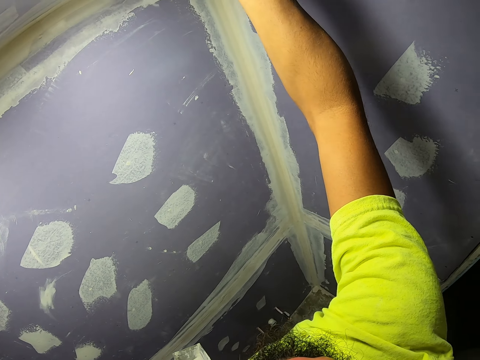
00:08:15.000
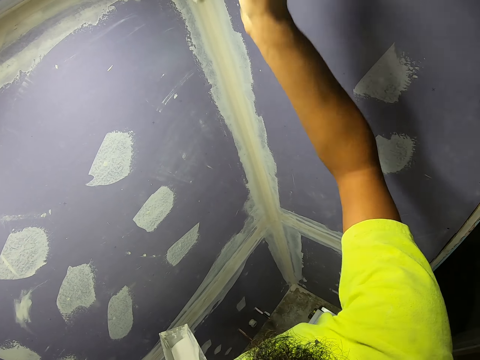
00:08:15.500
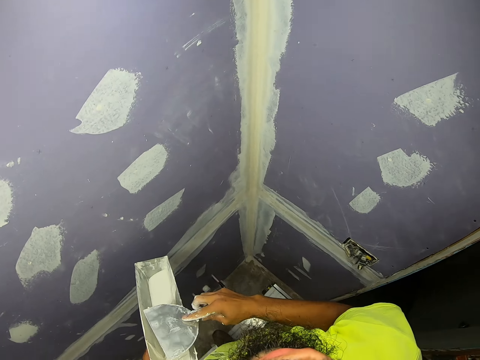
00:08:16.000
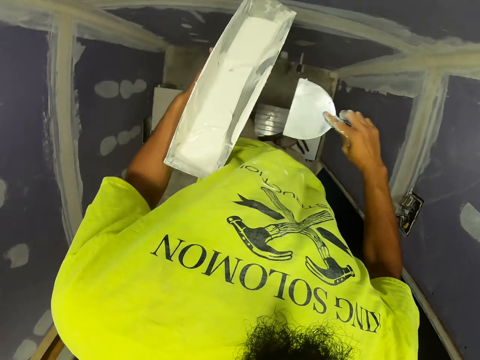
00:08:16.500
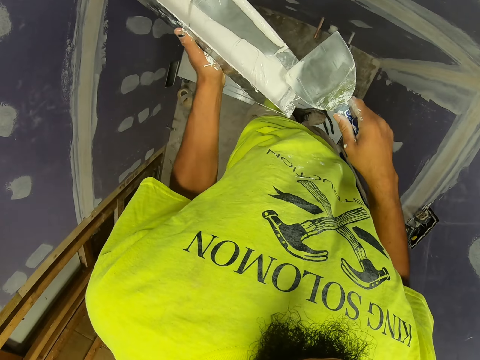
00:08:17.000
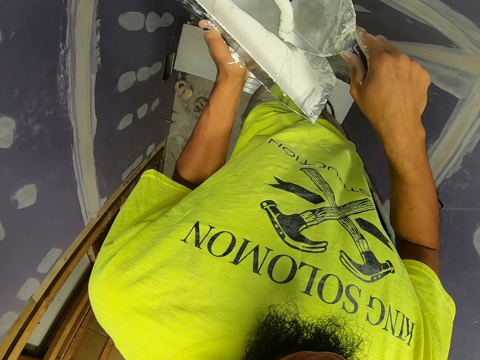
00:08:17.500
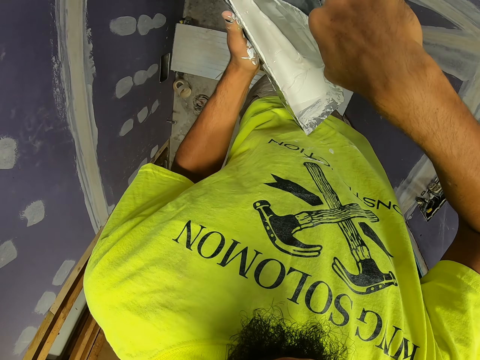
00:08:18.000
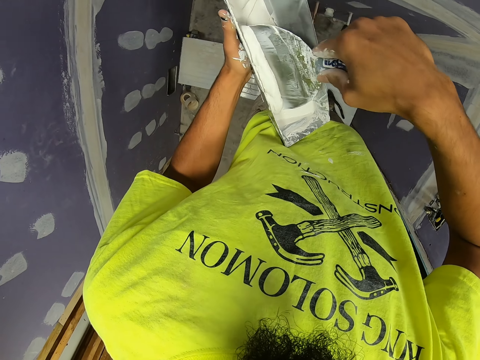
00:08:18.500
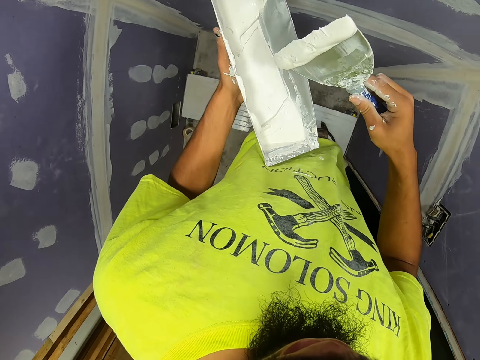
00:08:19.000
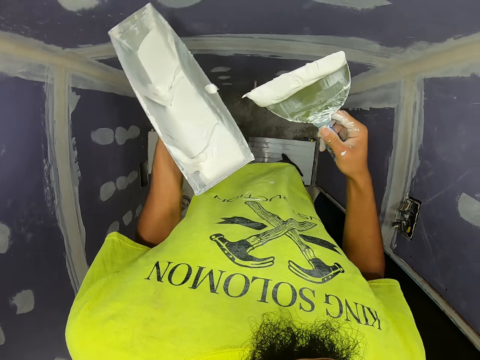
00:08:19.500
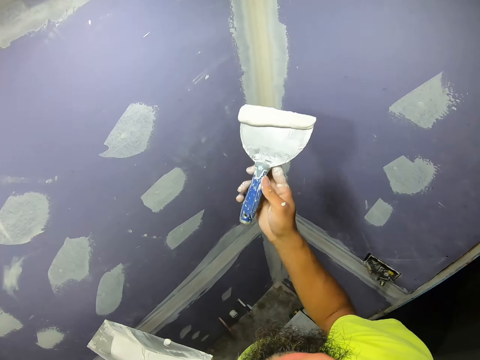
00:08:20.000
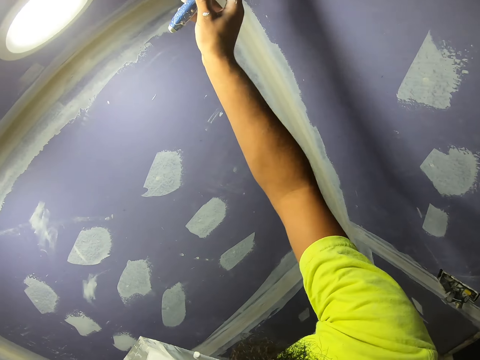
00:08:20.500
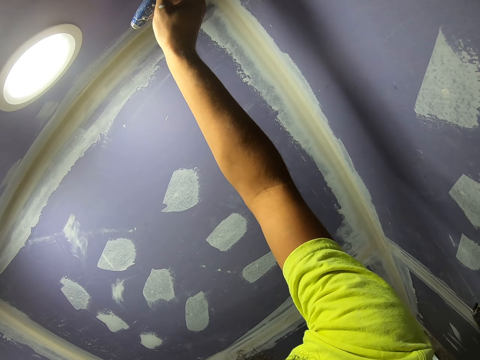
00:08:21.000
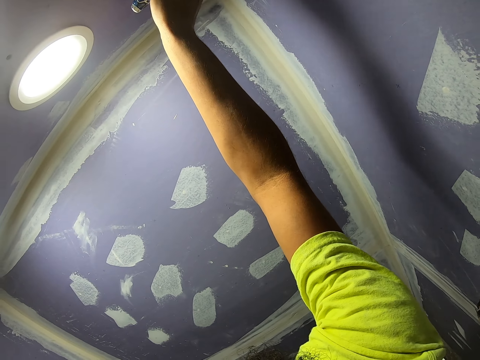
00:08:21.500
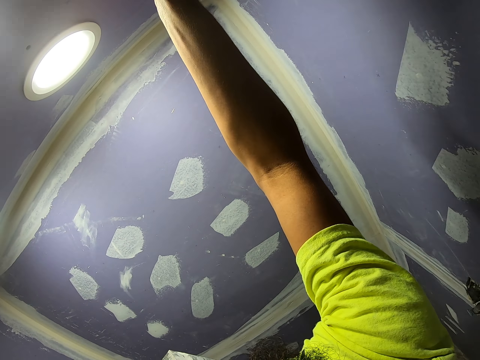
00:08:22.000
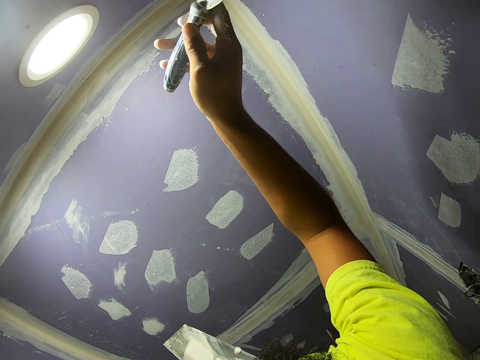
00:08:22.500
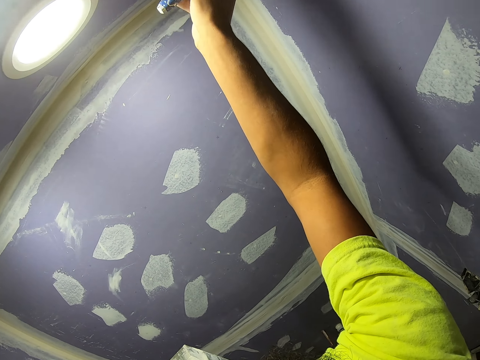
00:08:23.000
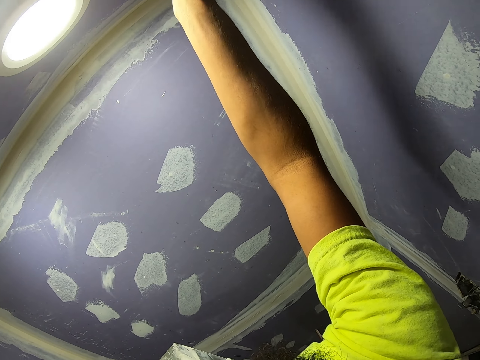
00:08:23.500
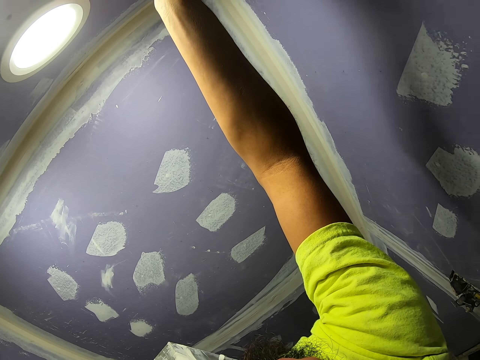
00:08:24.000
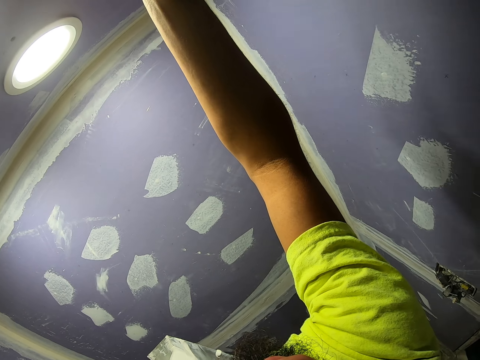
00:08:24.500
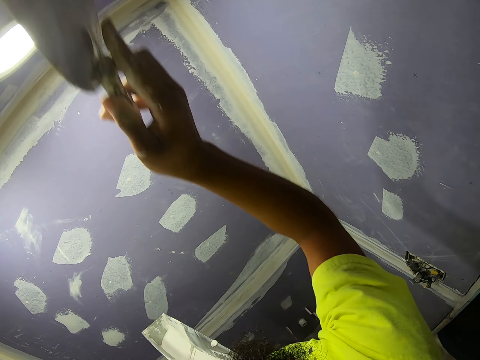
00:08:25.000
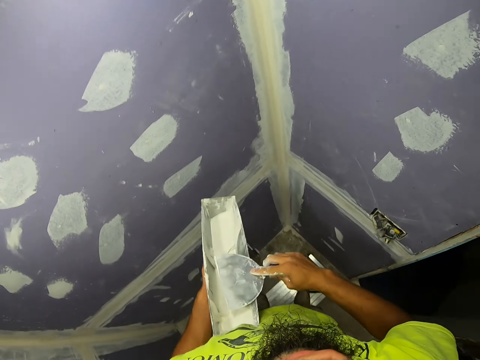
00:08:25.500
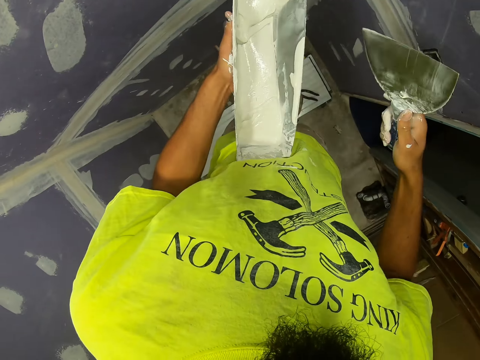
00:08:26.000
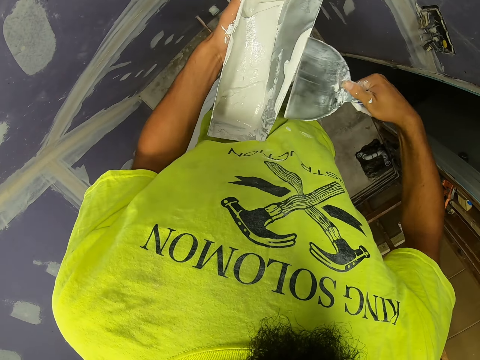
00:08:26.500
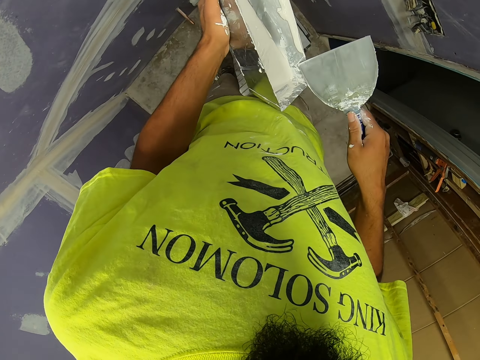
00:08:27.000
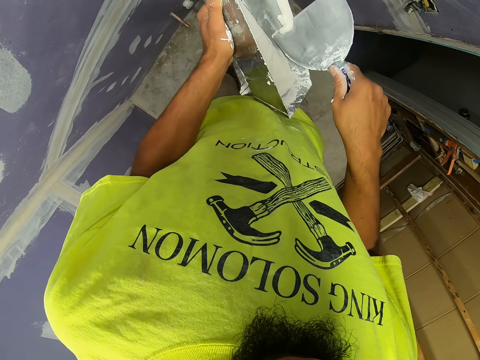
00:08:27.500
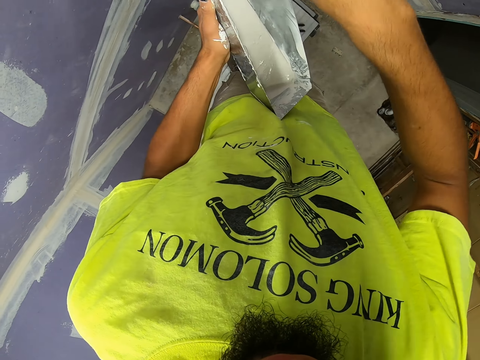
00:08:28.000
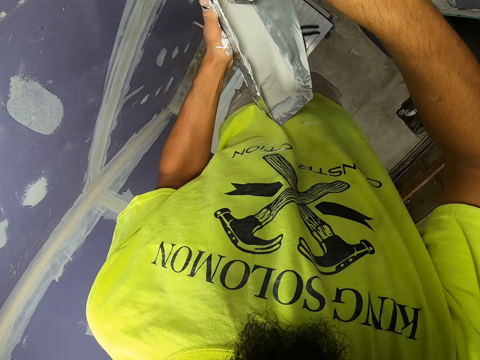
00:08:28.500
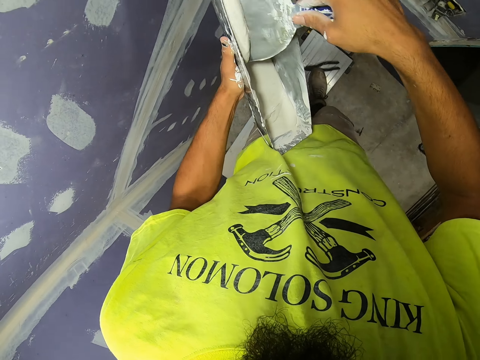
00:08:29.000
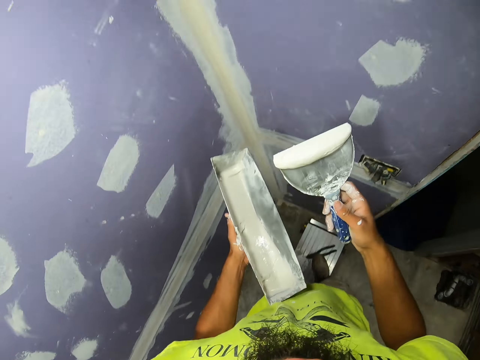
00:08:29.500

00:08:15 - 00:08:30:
The camera wearer removes excess paint or venetian plaster. They pick up venetian plaster from the tray with a scraper. They plaster venetian plaster on the wall. They remove excess paint. They pick up venetian plaster from the tray with the scraper.

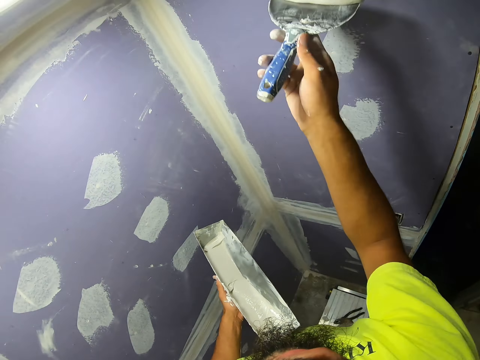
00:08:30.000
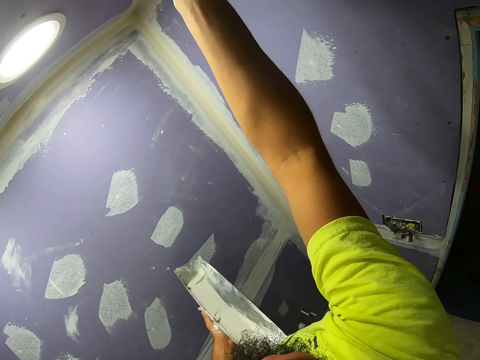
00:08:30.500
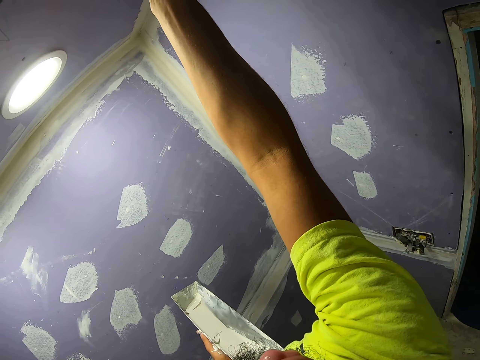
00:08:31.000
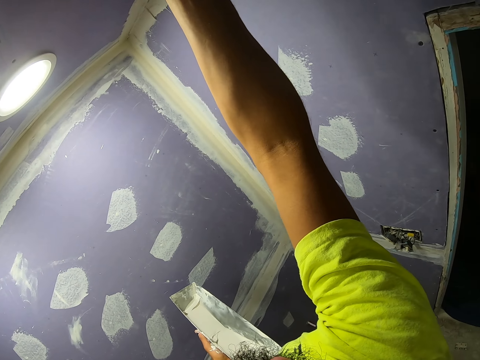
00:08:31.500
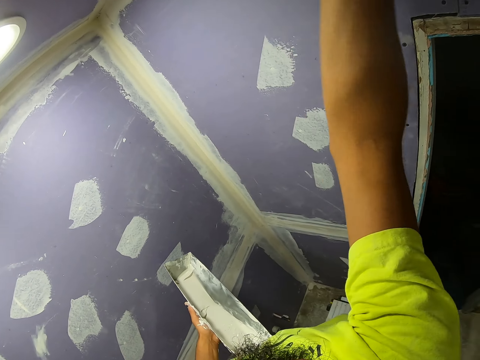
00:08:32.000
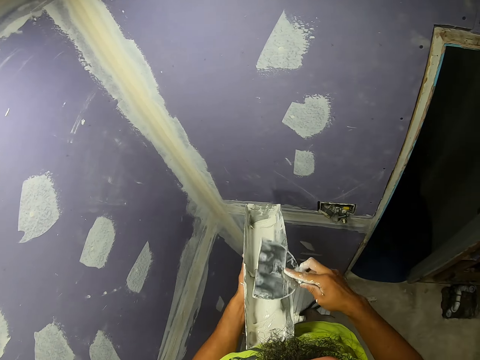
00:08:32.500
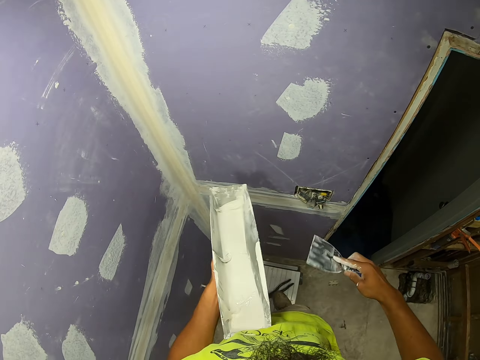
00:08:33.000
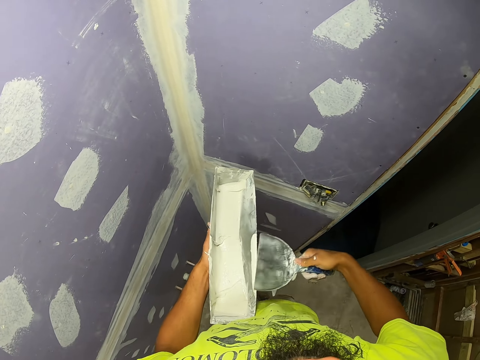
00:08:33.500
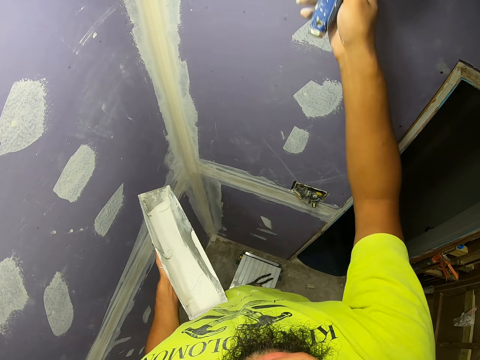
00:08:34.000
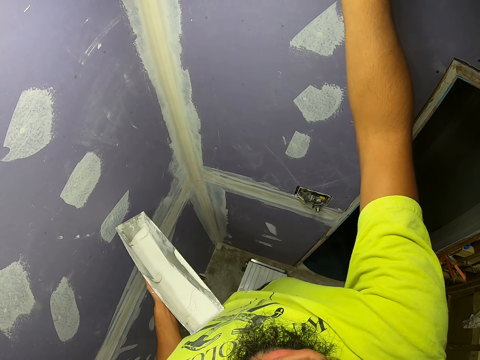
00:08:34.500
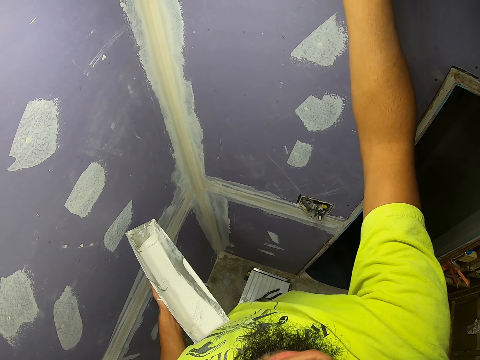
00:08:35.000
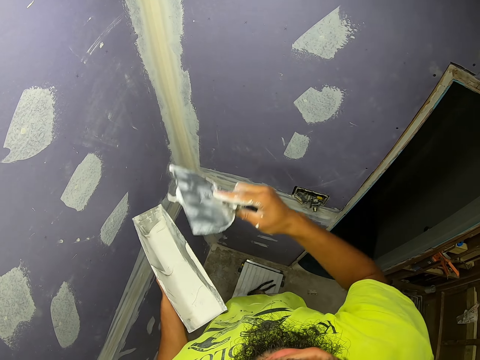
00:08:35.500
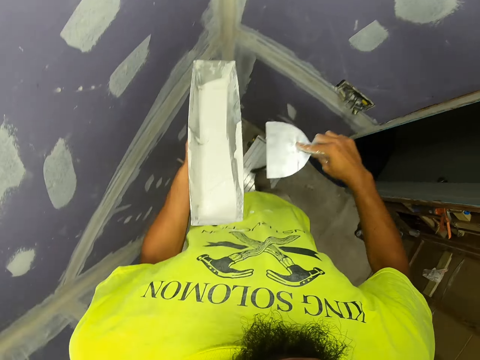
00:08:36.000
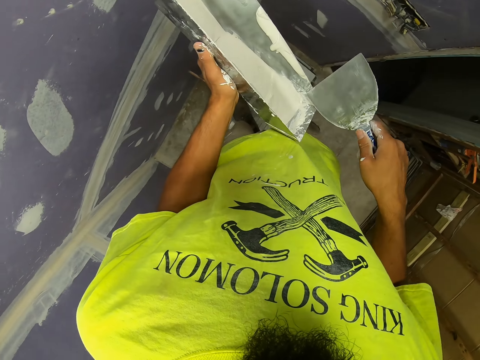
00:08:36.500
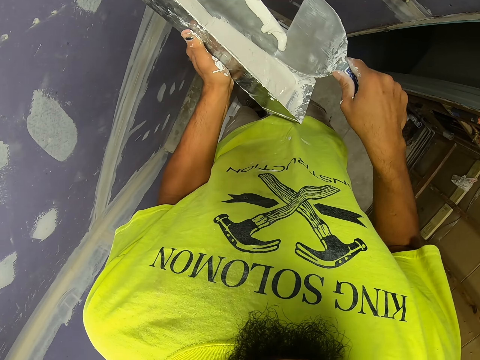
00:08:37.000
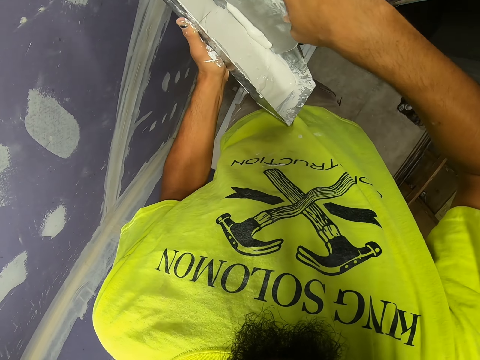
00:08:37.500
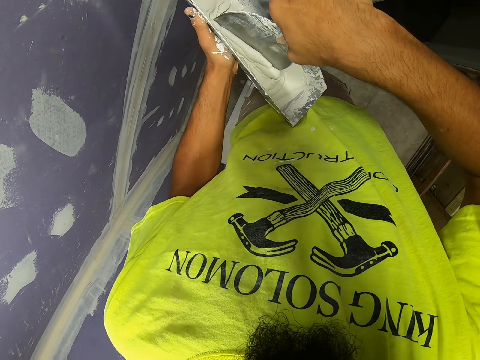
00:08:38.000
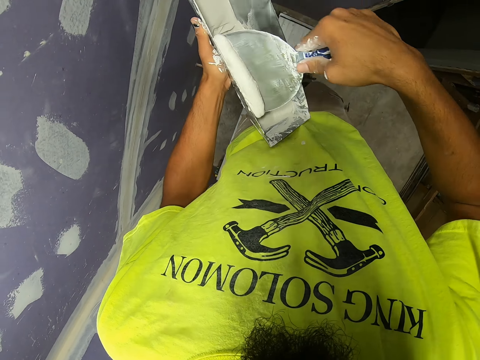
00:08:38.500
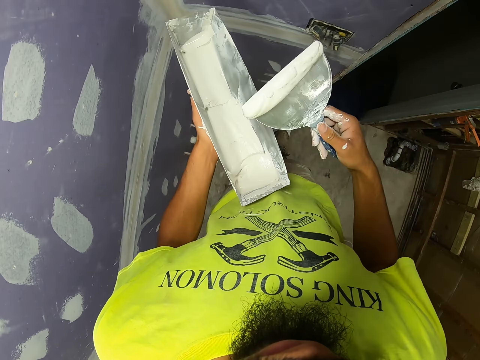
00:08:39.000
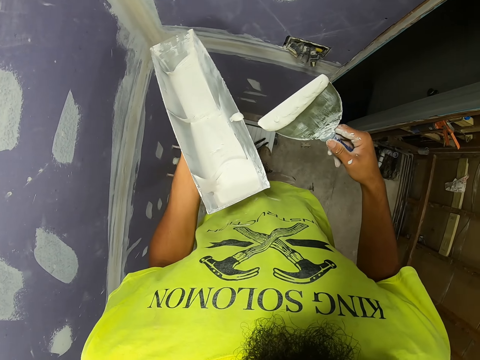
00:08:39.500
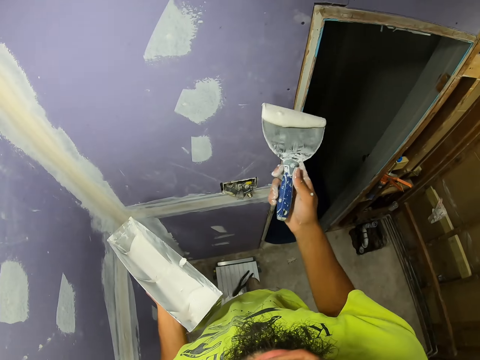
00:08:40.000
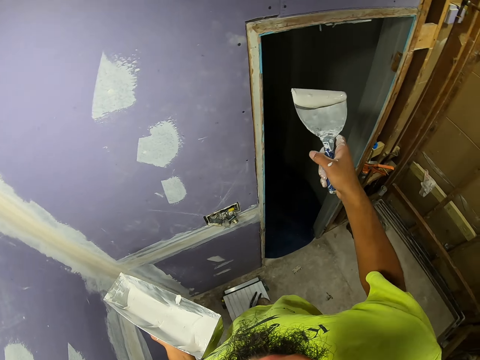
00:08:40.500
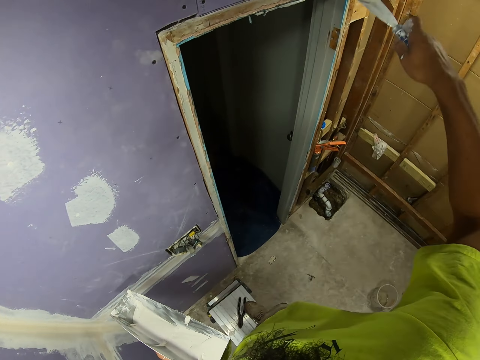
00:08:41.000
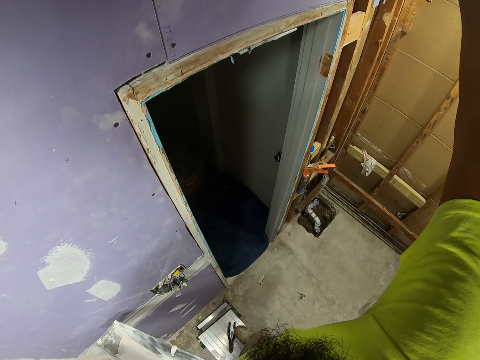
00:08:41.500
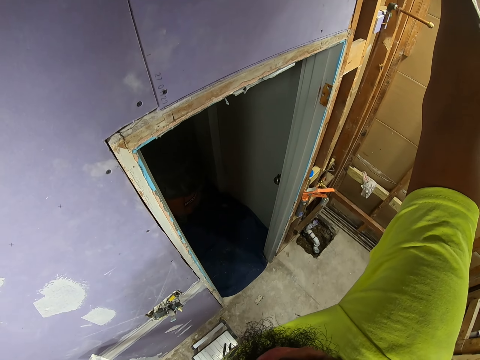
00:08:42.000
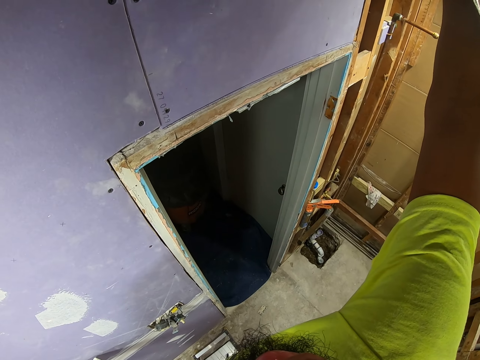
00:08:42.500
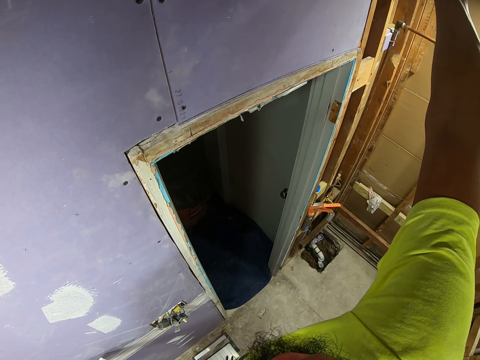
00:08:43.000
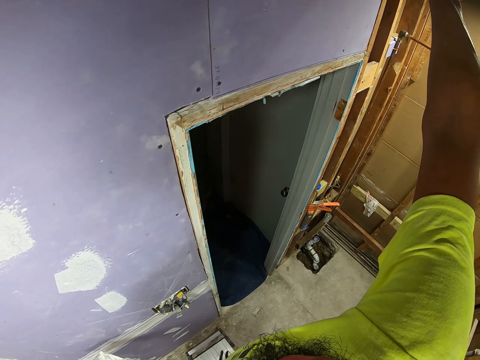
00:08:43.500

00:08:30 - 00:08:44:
The camera wearer plasters venetian plaster or paint on the wall. They remove the excess paint. They paint the wall. They remove the excess paint. They pick the venetian plaster from the tray with a scraper. They plaster the venetian plaster on the wall.
